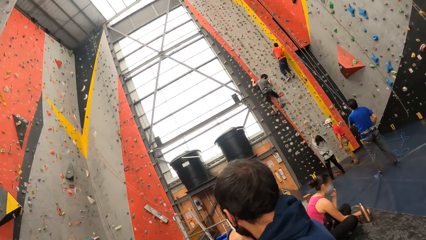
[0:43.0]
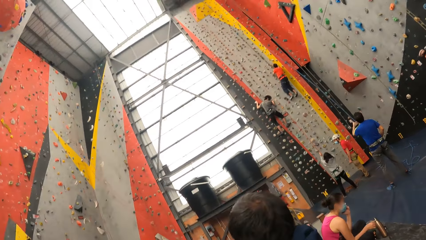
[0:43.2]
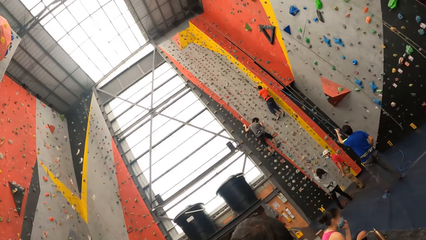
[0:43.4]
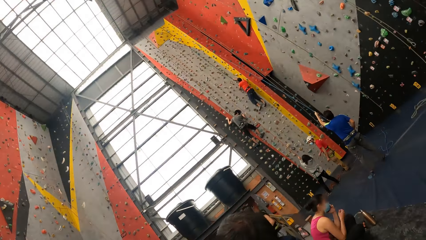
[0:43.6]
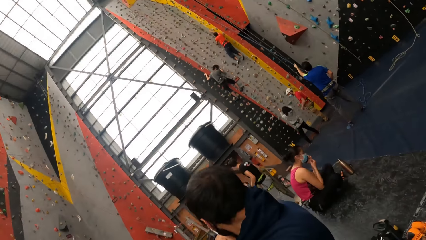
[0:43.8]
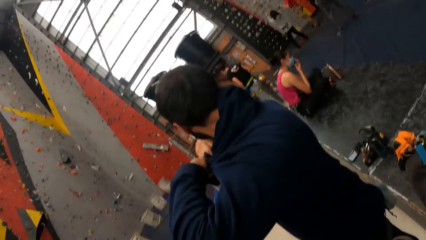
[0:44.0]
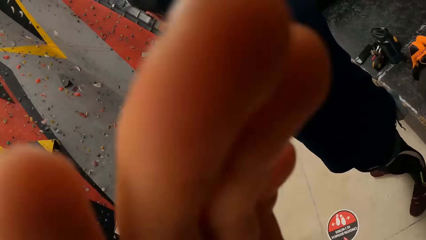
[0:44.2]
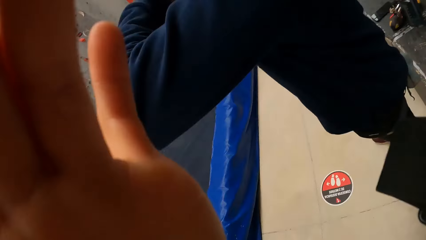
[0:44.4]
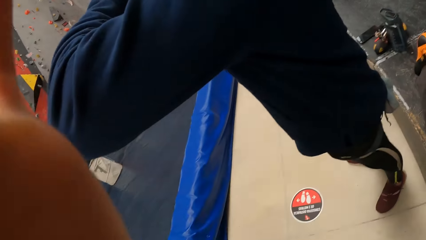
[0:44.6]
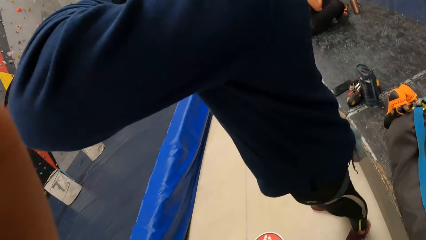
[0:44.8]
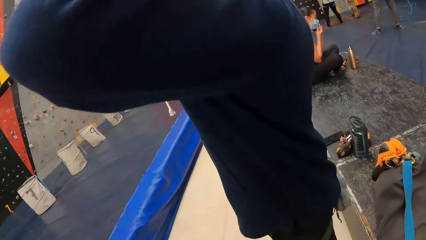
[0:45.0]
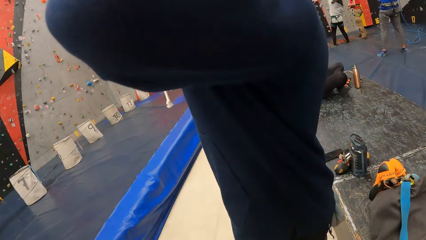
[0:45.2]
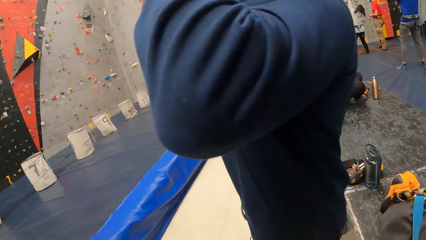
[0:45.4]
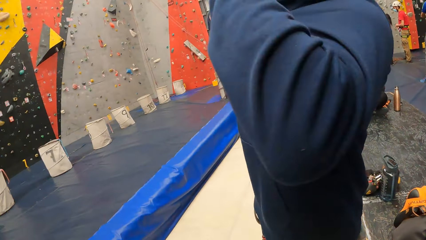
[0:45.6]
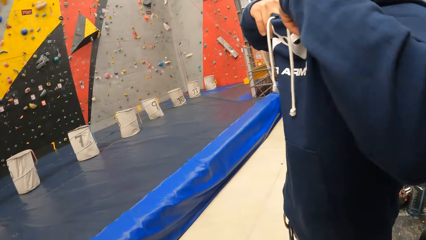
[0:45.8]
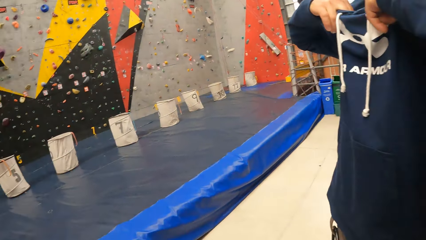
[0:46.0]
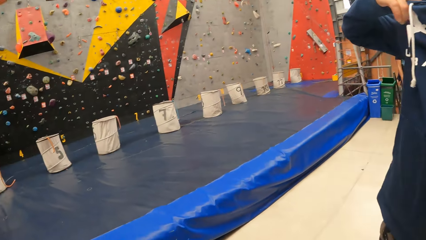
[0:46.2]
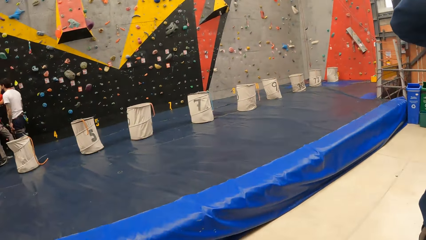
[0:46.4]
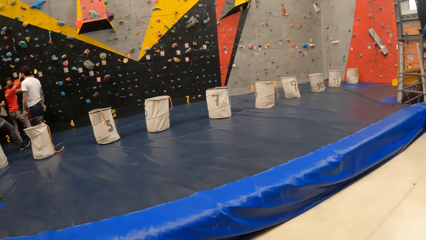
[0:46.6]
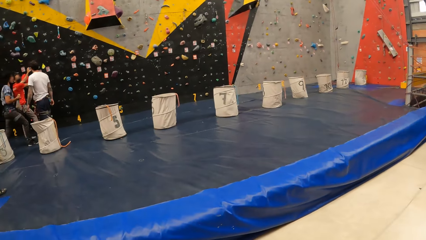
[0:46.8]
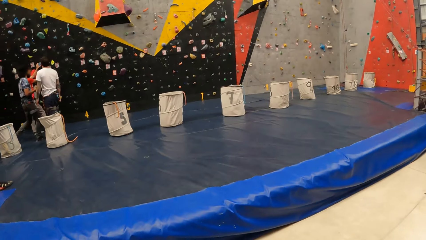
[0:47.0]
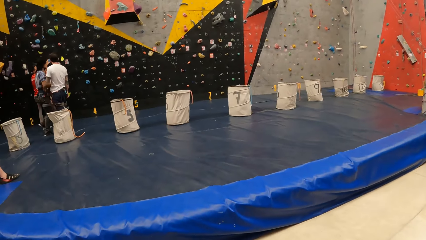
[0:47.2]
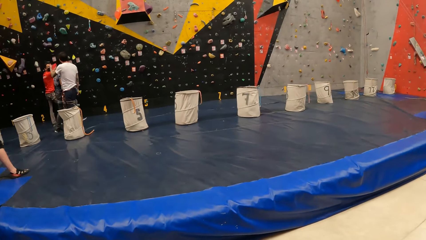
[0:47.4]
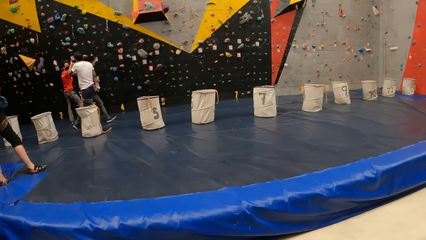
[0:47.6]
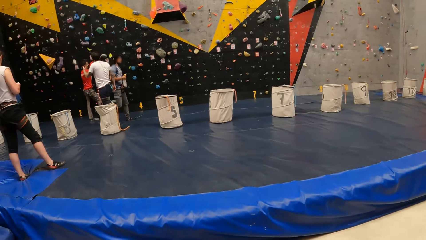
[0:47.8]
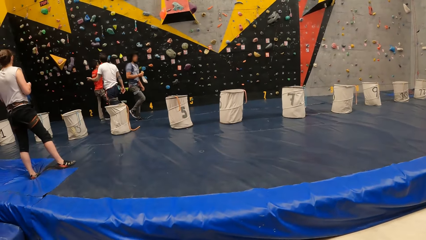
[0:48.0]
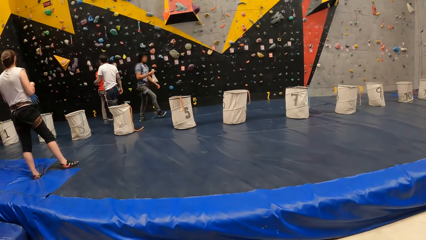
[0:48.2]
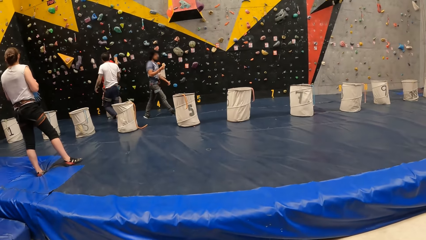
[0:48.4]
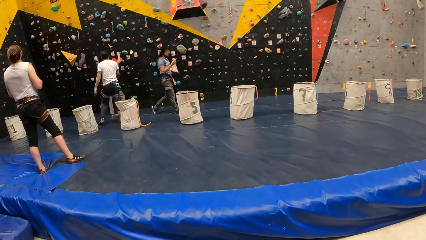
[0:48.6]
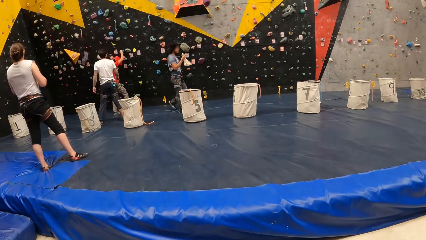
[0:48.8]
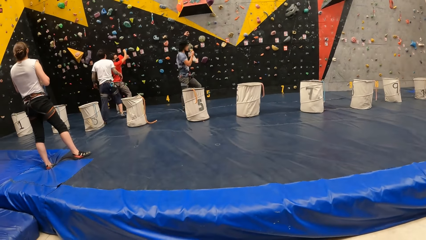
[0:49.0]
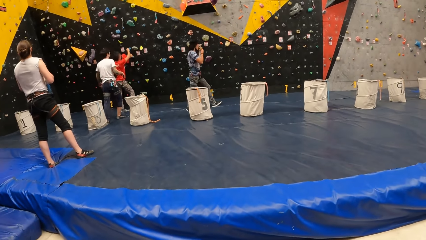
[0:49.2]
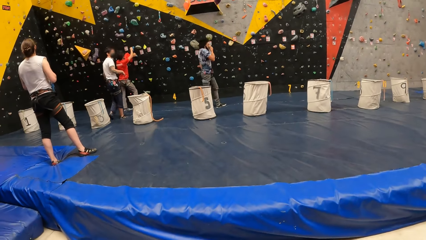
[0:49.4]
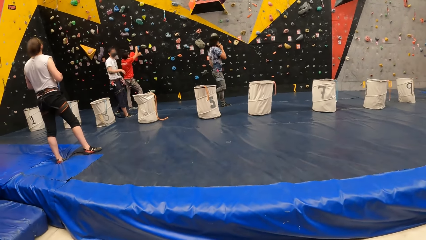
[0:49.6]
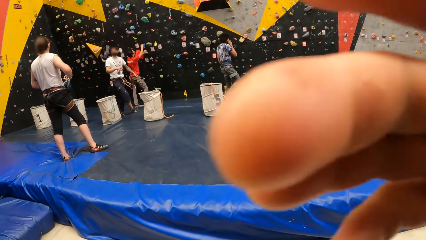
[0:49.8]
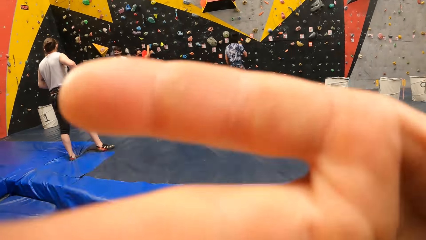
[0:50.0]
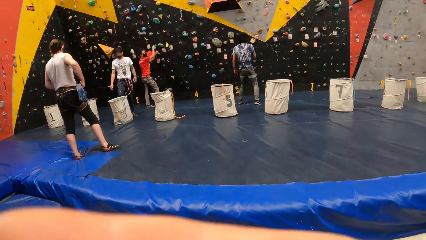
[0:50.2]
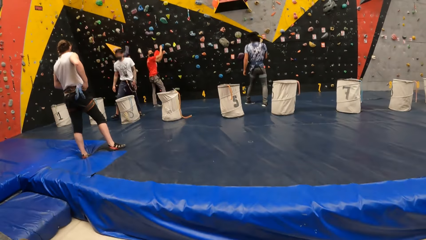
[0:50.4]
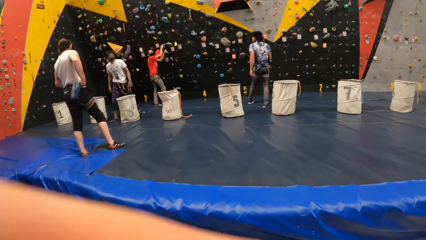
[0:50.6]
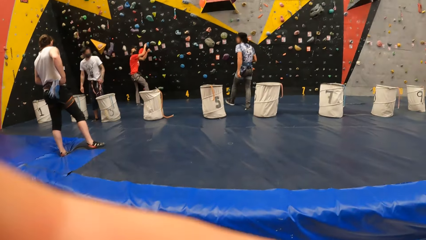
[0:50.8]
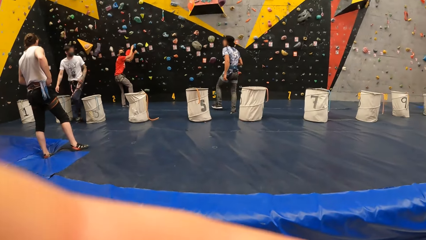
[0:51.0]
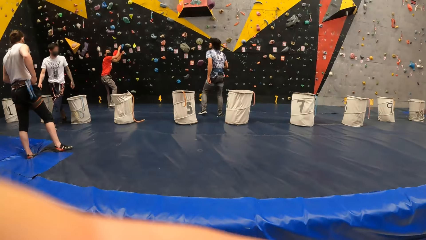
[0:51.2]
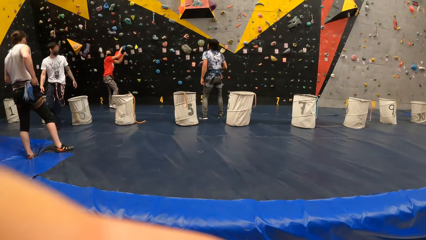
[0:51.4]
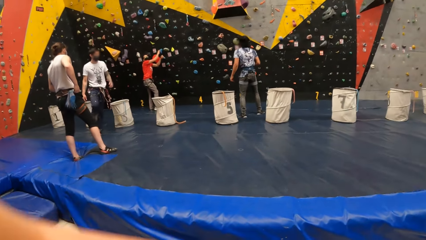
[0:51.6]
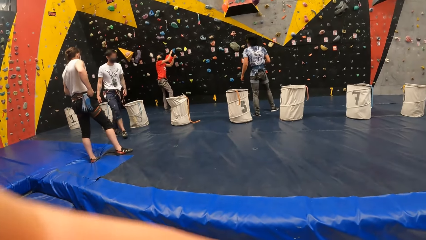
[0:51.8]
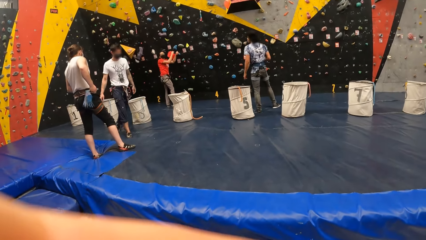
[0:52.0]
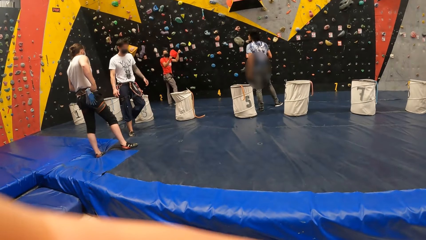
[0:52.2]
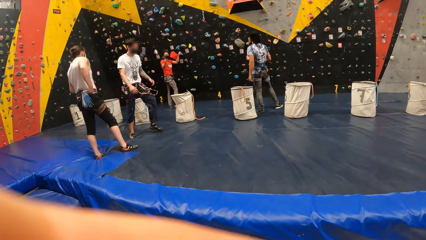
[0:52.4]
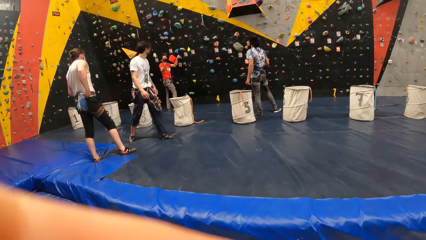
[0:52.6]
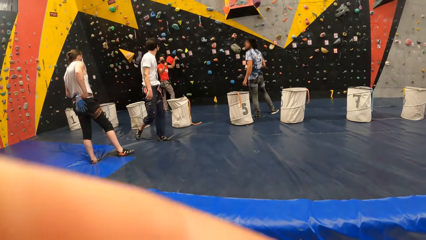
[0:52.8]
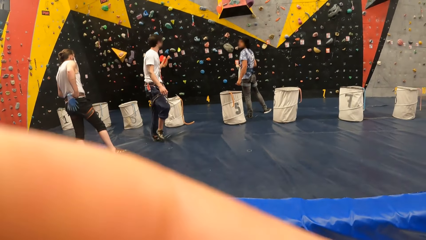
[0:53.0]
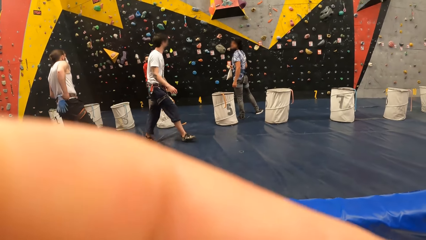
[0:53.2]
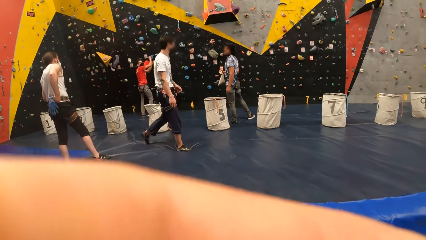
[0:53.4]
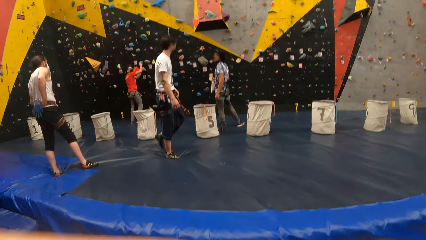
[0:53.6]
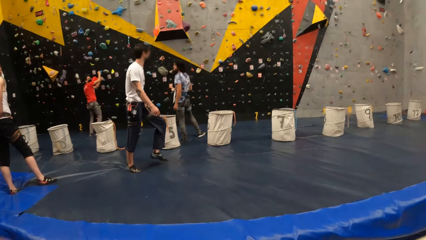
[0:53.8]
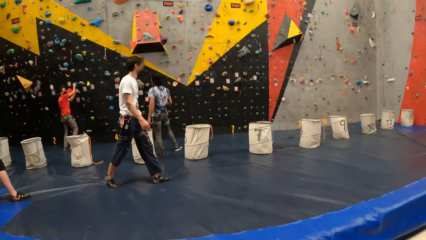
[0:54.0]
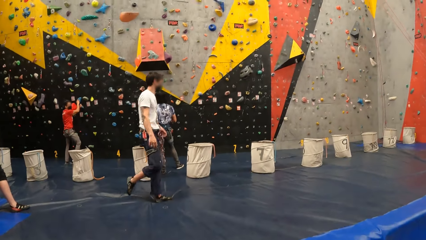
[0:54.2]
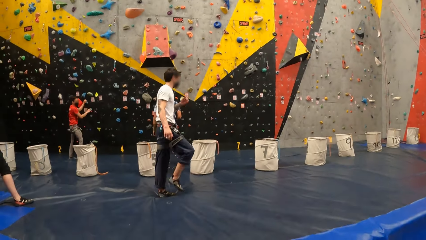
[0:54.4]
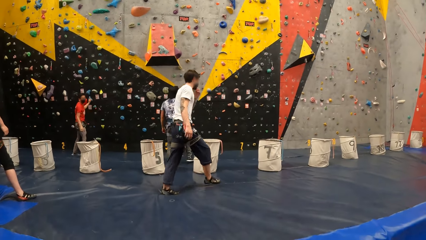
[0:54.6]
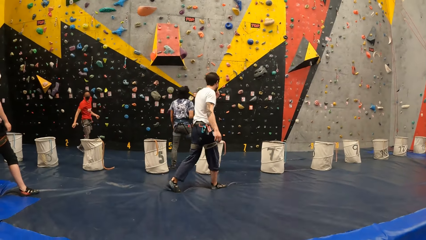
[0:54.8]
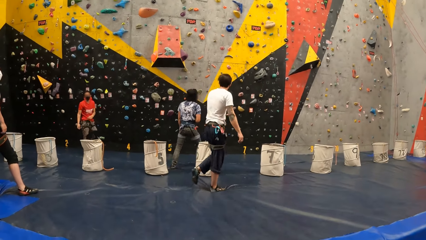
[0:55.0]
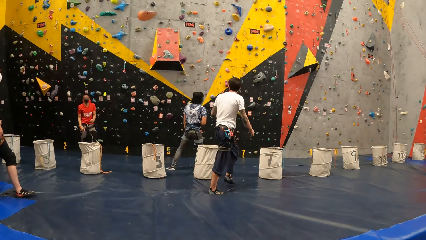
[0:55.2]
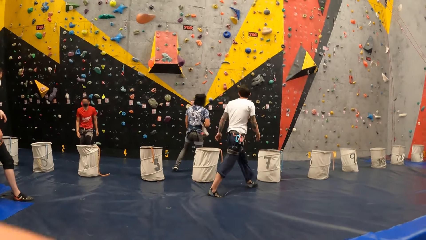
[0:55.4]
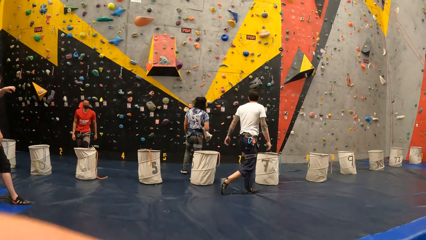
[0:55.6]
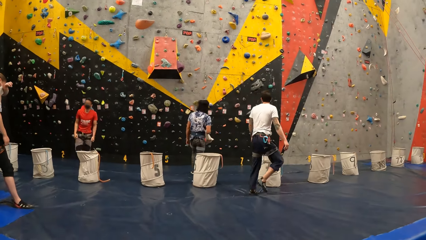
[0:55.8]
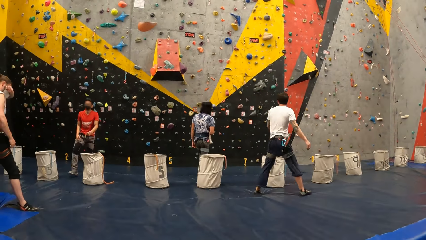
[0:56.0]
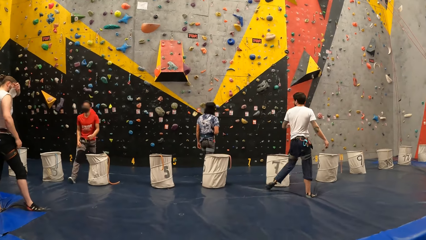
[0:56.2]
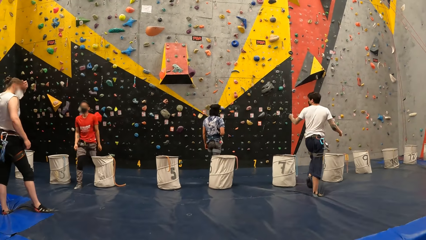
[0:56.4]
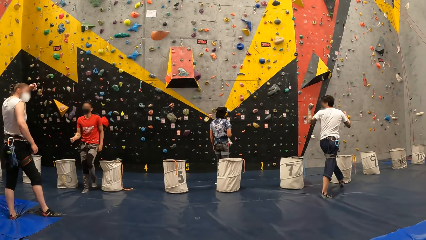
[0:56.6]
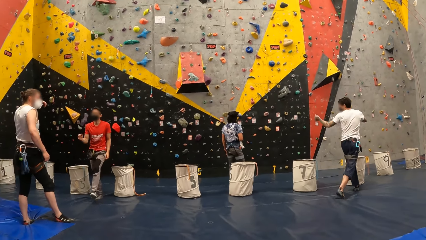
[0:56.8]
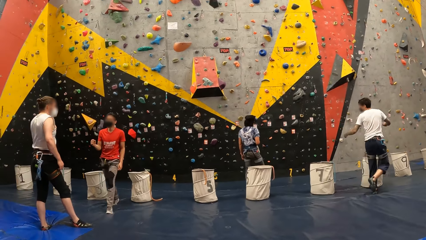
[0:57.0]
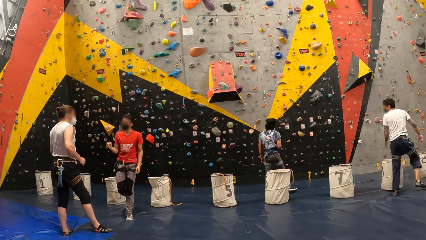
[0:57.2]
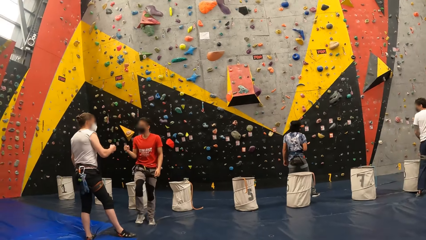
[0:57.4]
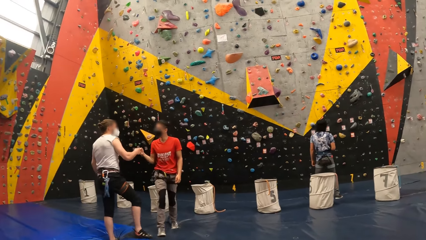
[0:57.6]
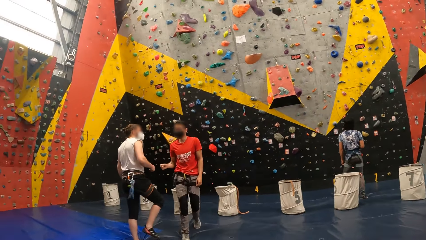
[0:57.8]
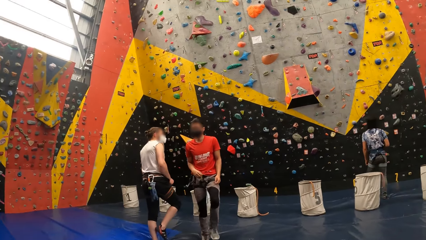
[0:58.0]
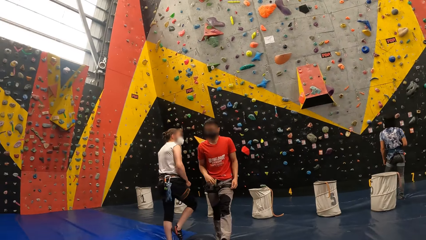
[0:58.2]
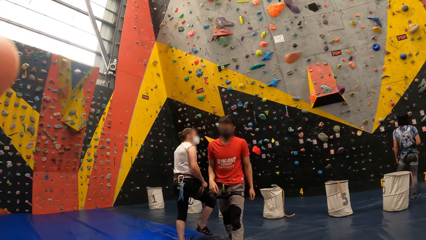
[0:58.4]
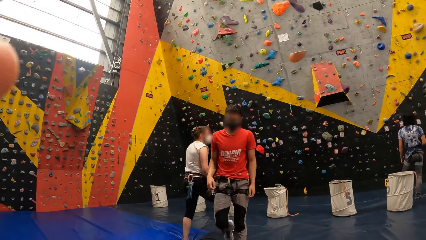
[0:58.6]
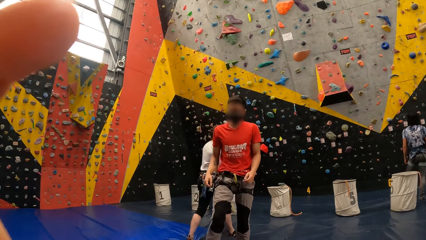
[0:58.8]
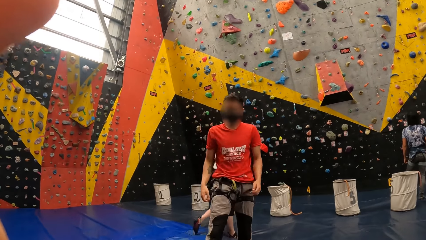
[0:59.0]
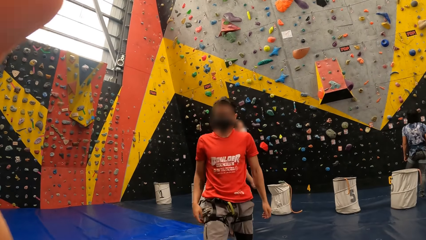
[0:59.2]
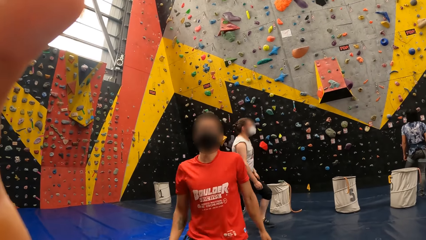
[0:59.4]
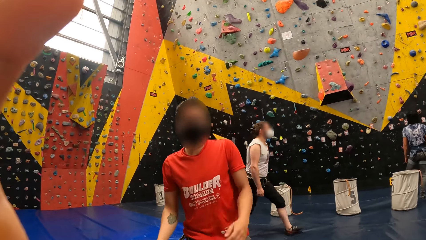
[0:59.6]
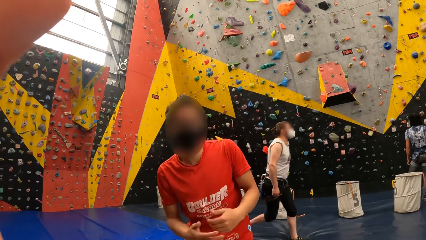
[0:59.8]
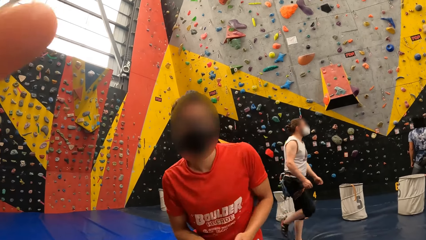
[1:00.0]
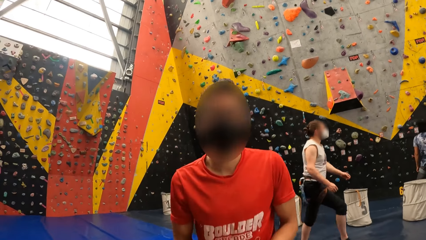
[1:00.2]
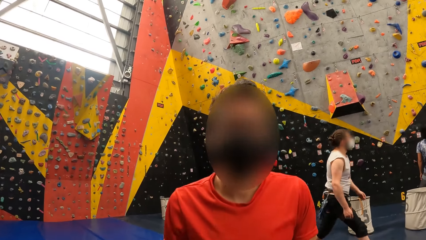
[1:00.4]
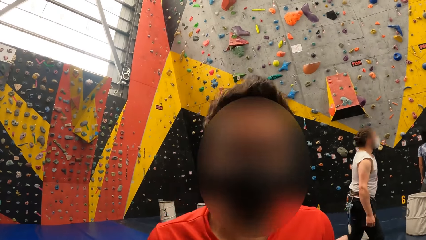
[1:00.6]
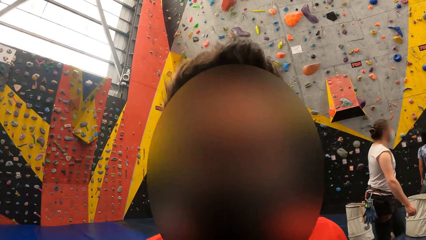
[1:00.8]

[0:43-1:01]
The camera wearer adjusts the camera. They look around. A man adjusts the camera for the camera wearer. The man walks towards the camera wearer.
